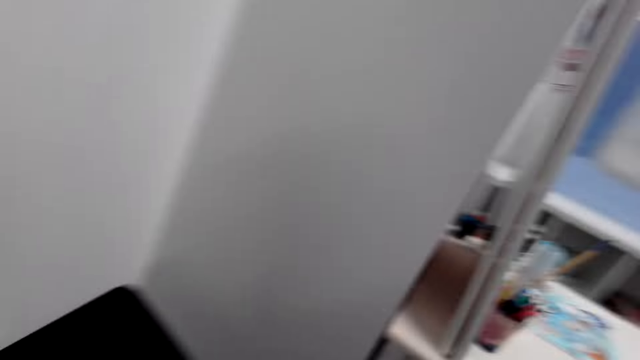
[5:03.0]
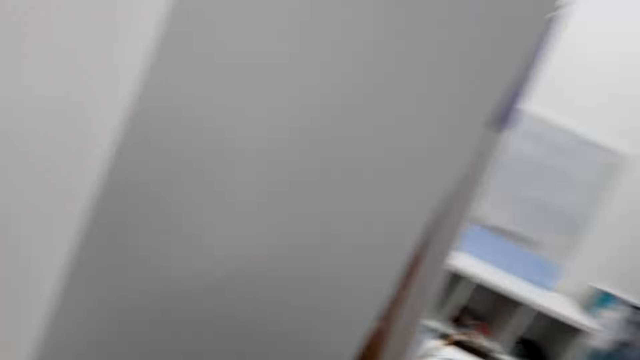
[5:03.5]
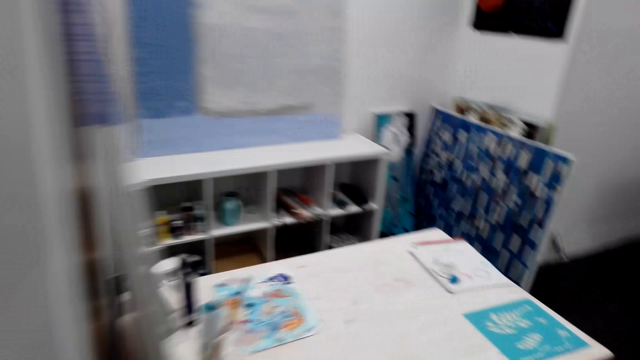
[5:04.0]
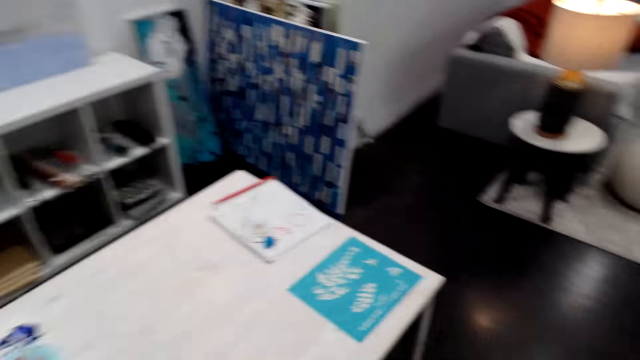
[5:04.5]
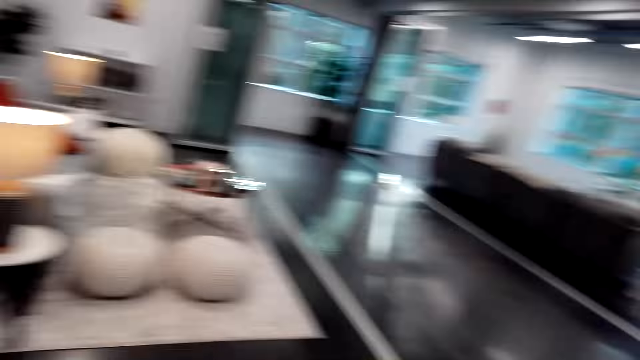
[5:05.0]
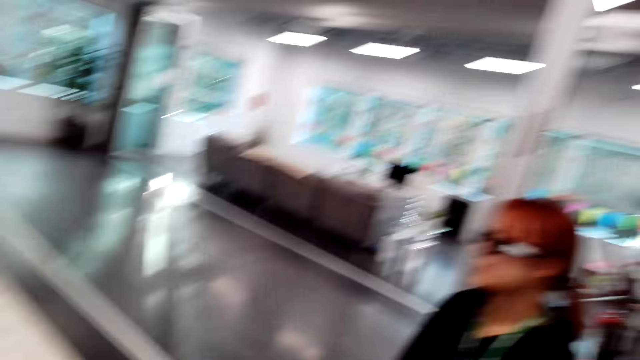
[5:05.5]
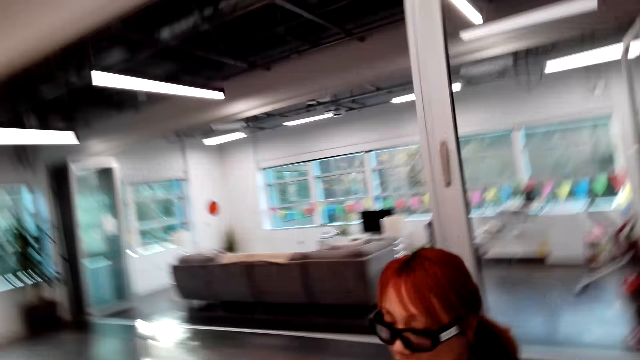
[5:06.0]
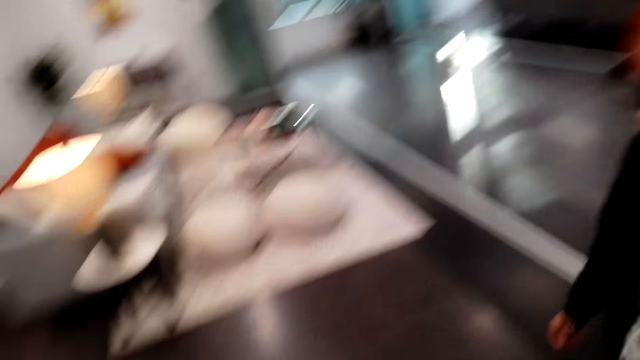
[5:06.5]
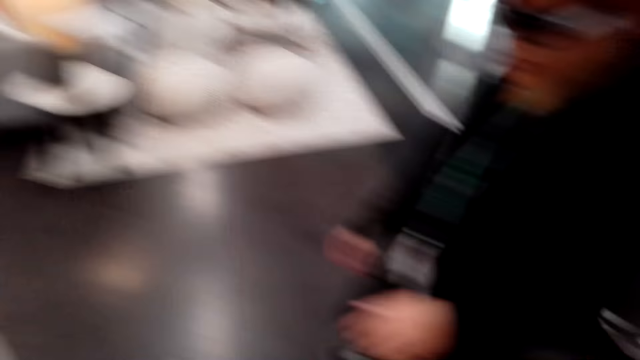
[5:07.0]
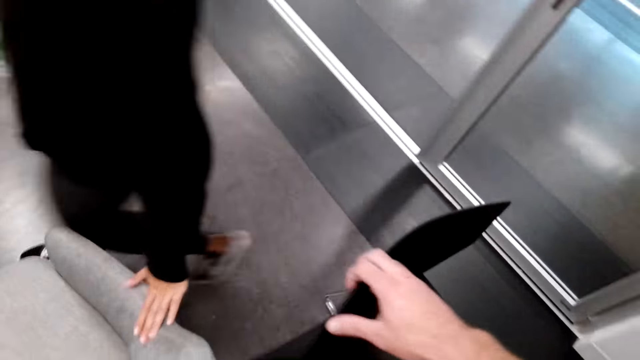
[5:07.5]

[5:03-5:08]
The camera wearer talks to a person. They turn around and stare around. The person walks around. The camera wearer holds the chair. They talk to the person. The person walks around.

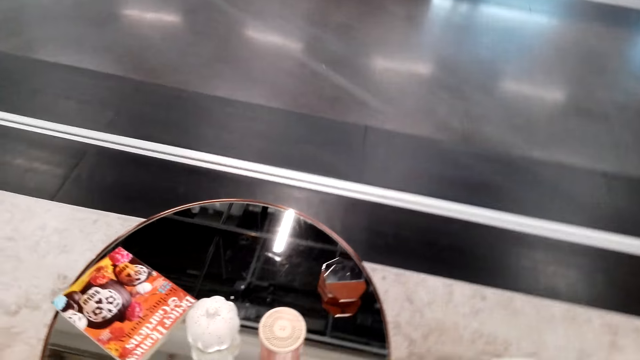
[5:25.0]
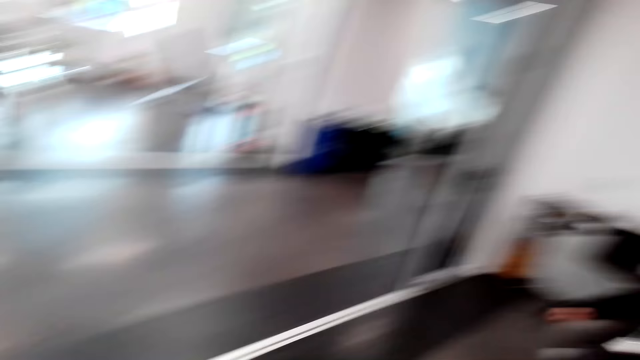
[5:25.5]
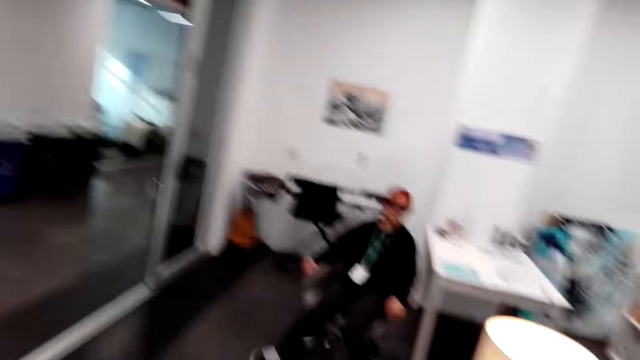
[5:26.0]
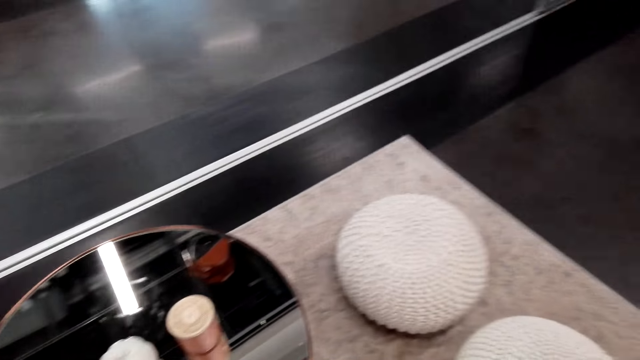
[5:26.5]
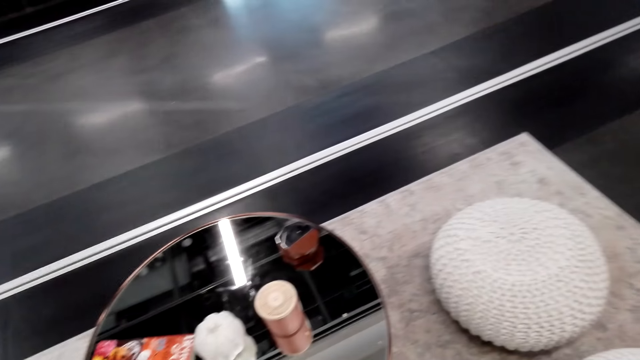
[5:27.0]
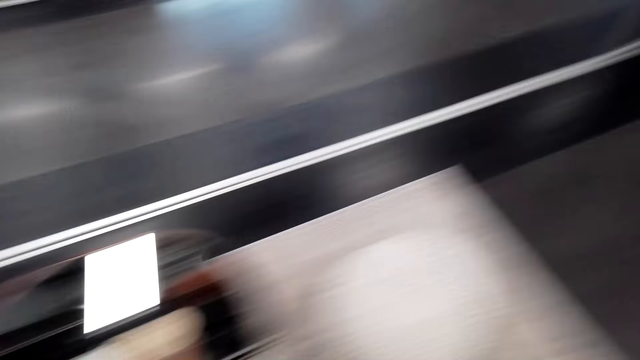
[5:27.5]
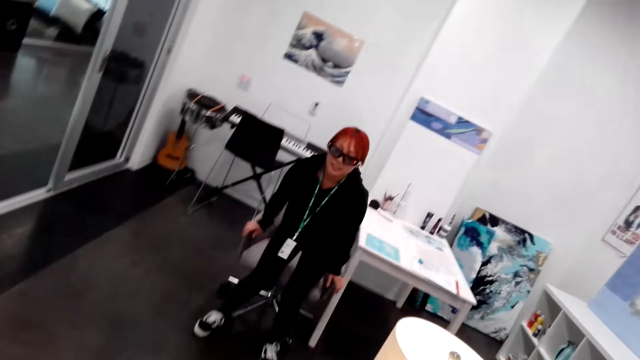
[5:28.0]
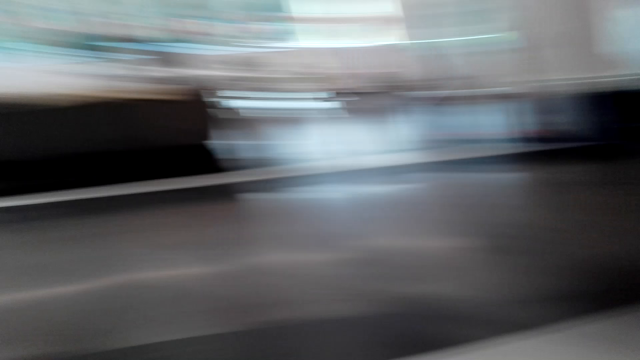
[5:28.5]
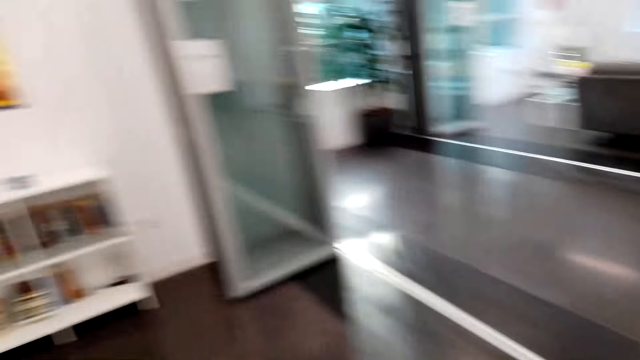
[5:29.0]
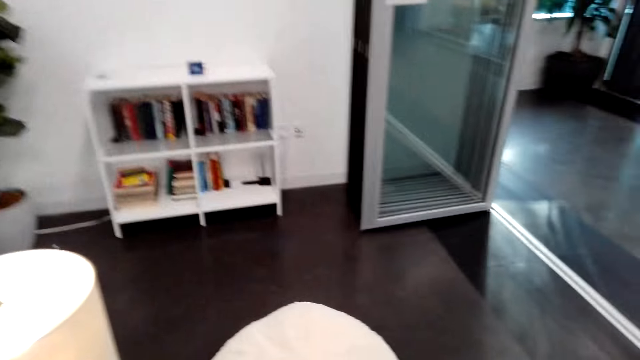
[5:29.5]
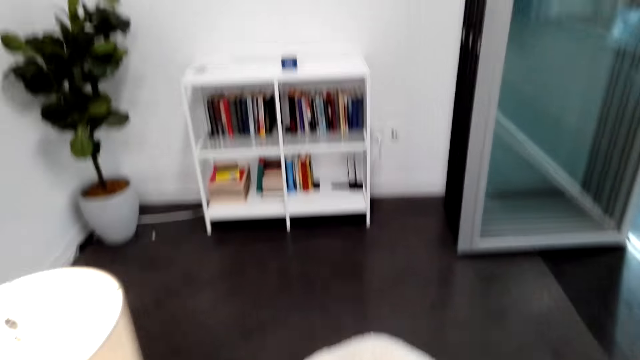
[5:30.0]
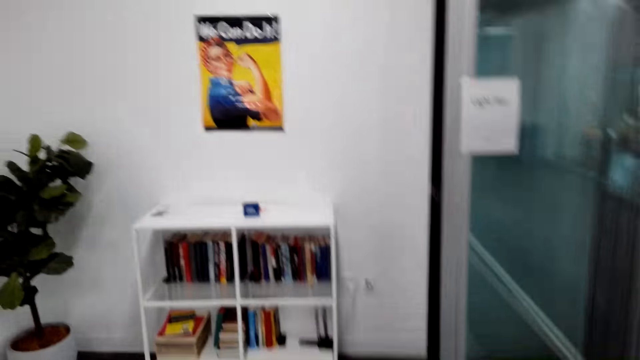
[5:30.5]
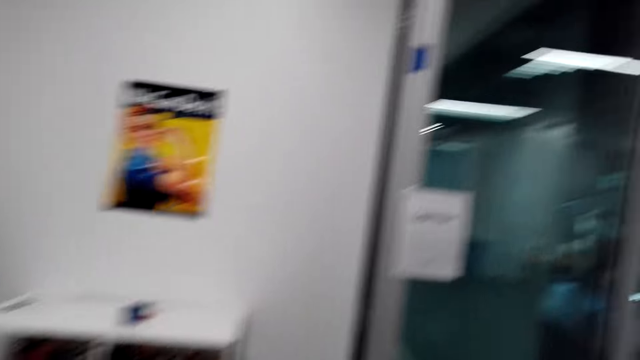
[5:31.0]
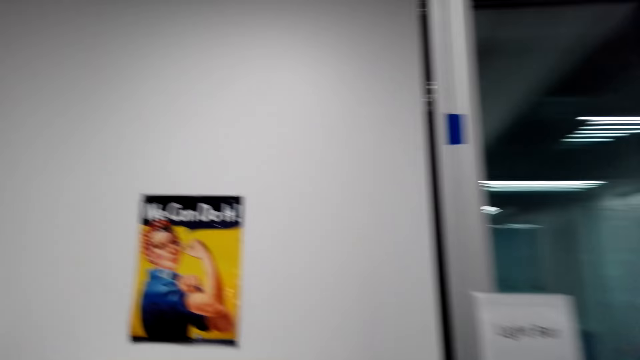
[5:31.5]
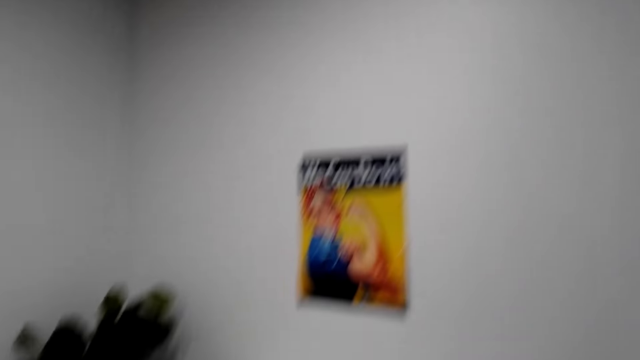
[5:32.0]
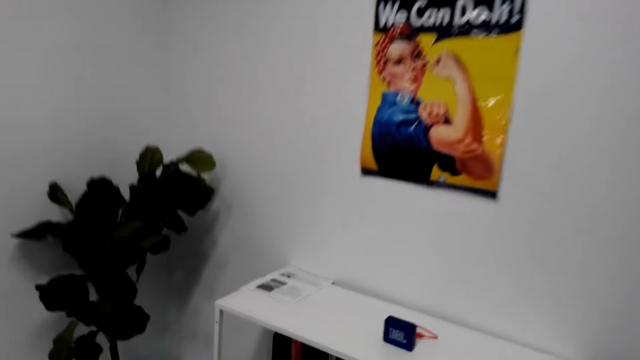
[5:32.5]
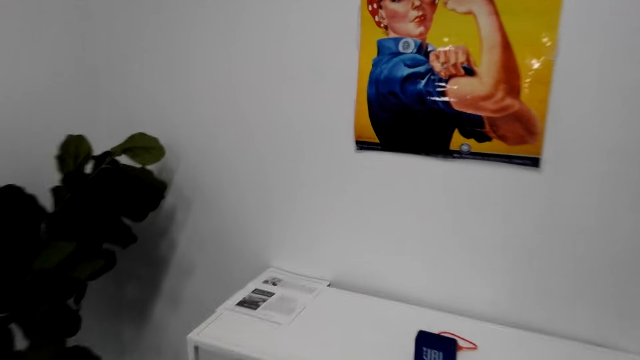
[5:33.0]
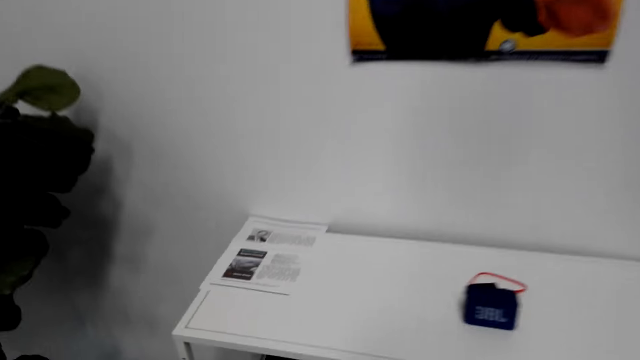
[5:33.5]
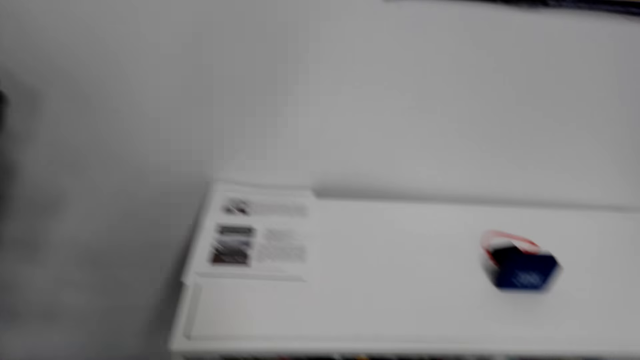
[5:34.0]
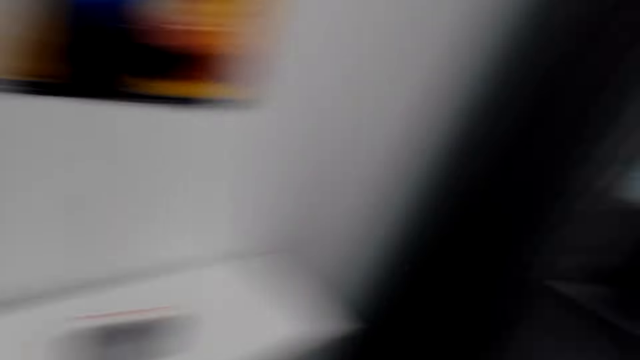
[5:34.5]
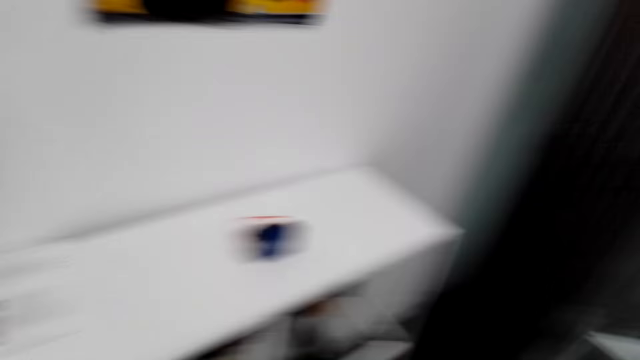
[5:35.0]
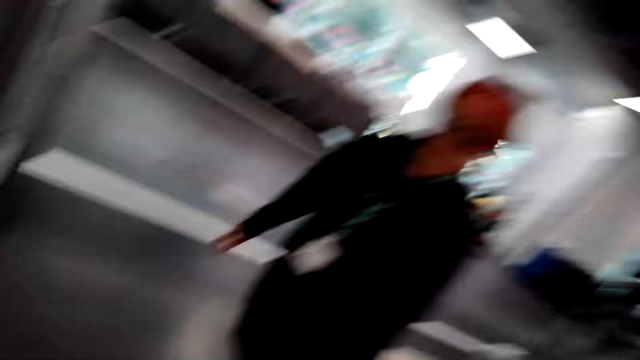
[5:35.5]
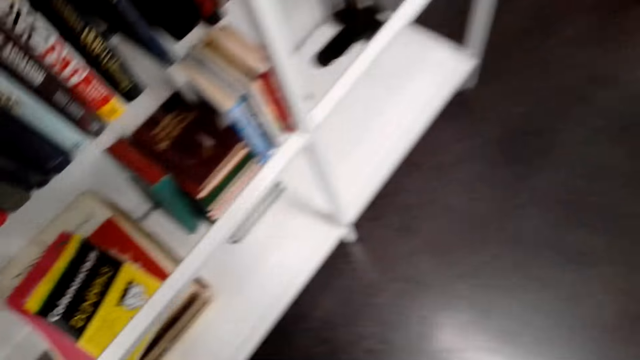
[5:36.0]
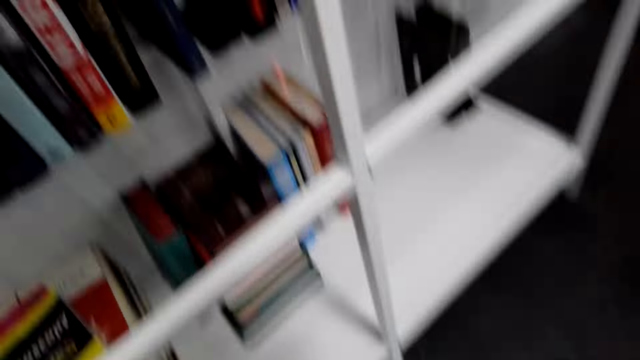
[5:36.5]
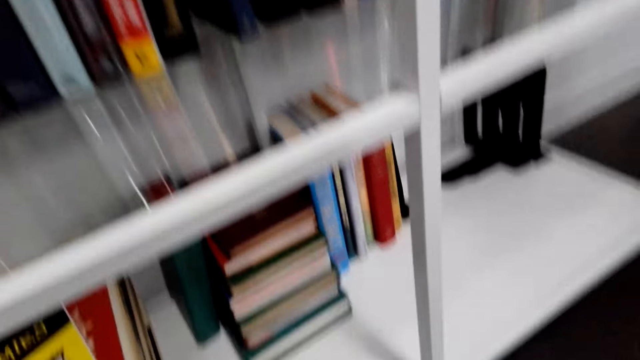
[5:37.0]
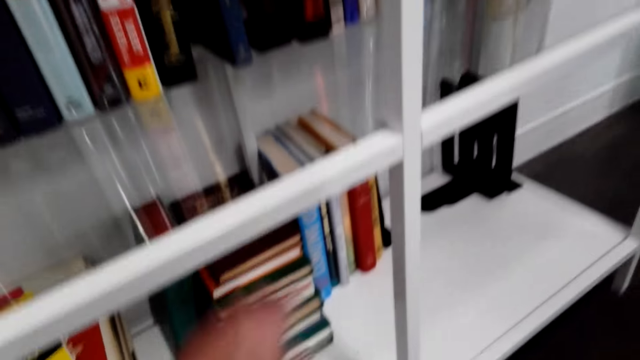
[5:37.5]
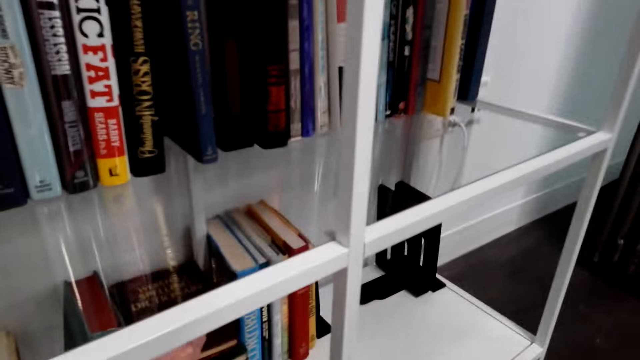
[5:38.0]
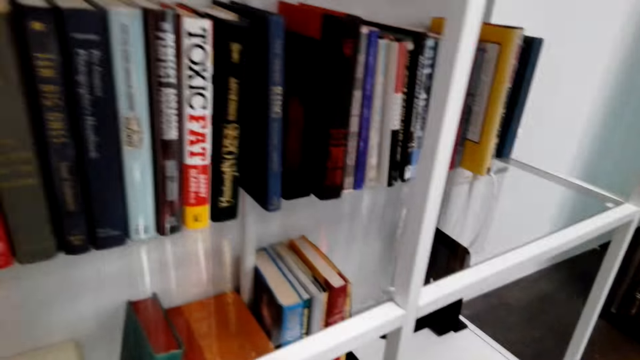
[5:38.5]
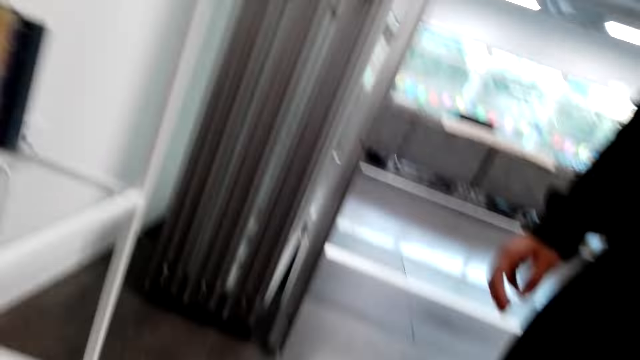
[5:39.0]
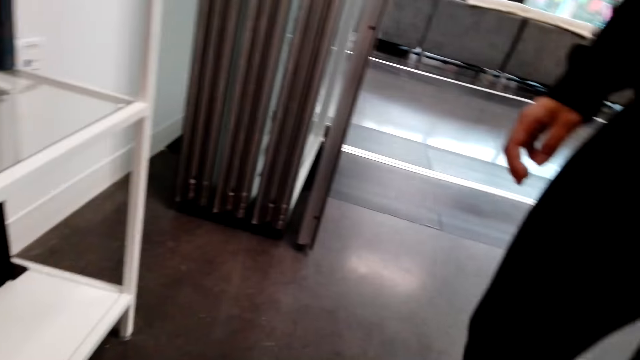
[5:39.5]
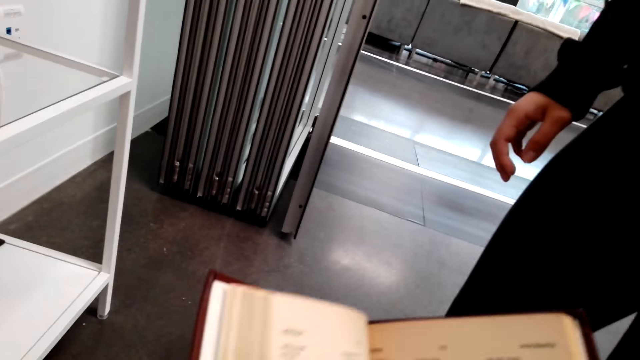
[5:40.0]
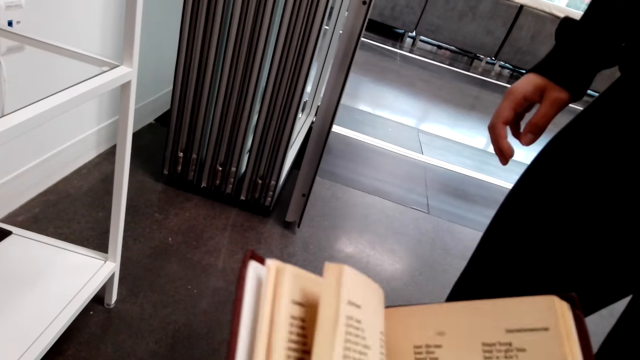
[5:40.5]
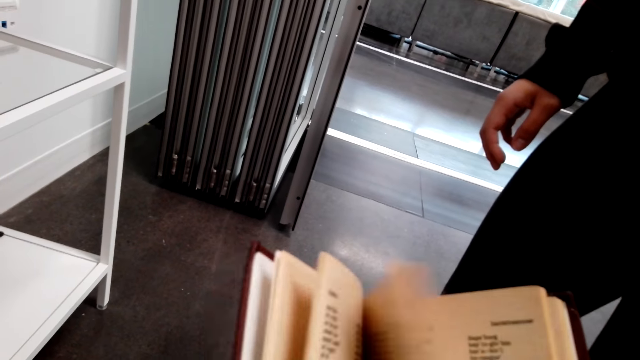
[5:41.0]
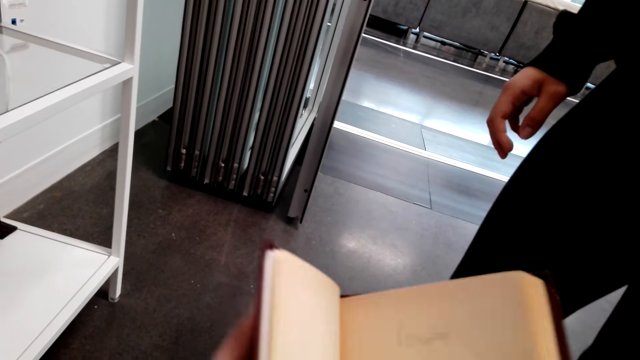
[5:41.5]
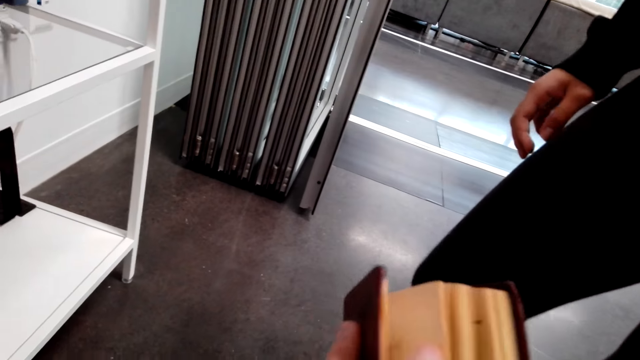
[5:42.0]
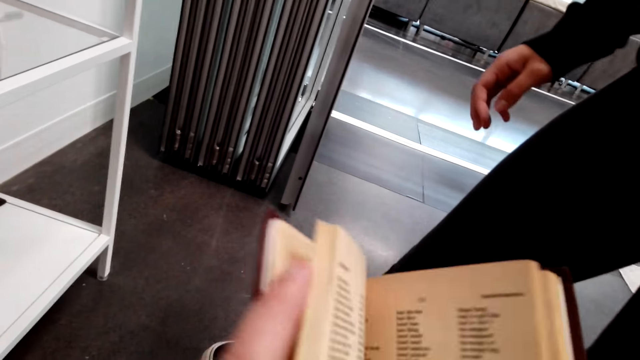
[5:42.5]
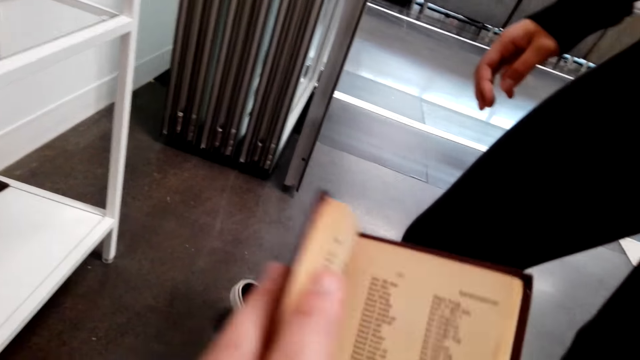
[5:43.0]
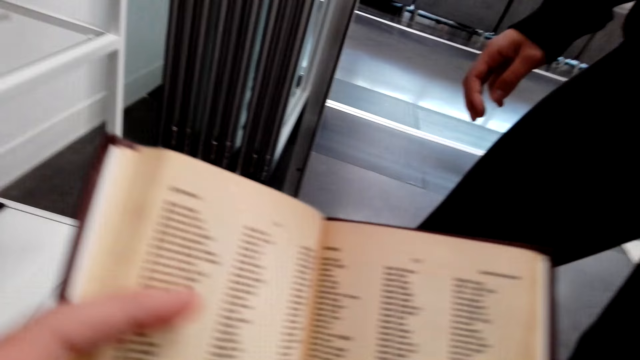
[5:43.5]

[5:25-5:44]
The camera wearer looks around. A person stands up from a chair. The camera wearer looks around. They talk to the person. They walk to the shelf. They squat down. They look around. The person walks around. The camera wearer talks to the person. They pick a book from the shelf. They stare around. They open the book pages. They flip the page. They talk to the person.
